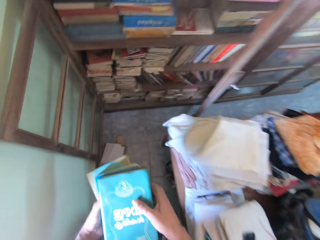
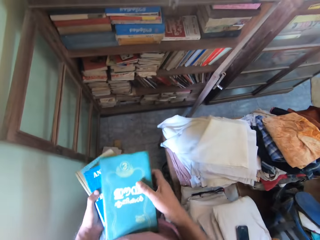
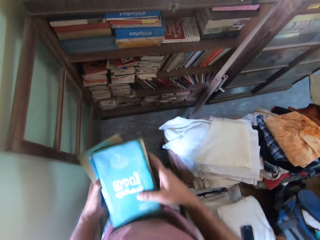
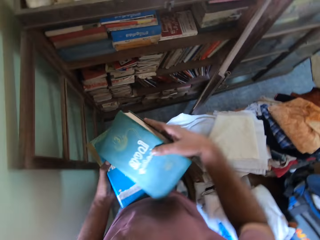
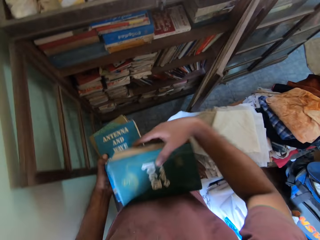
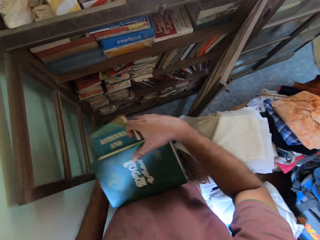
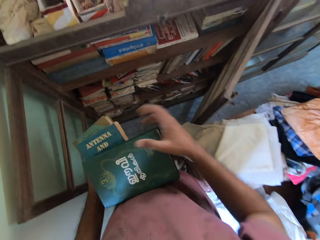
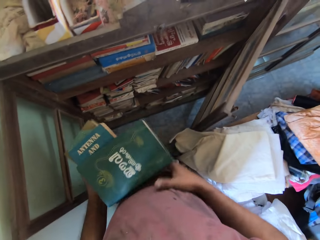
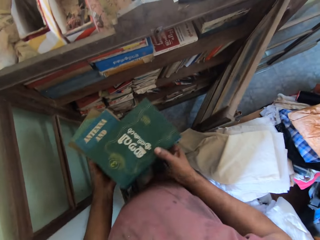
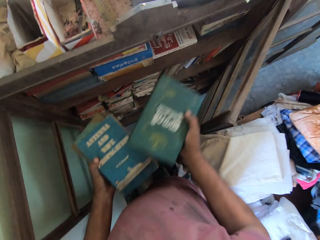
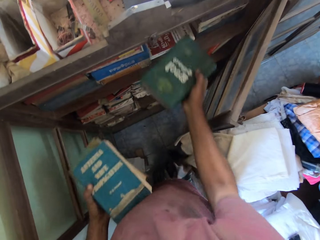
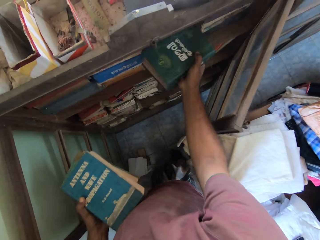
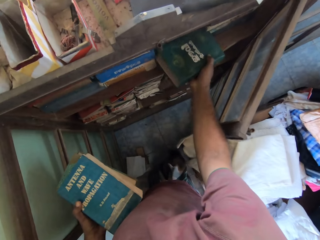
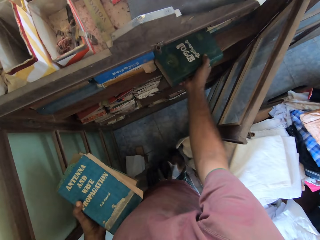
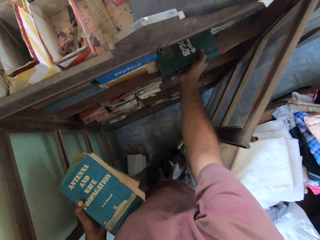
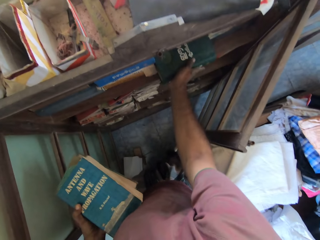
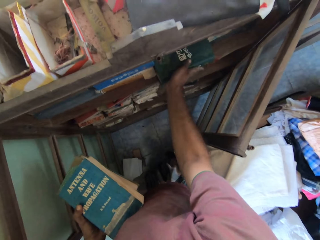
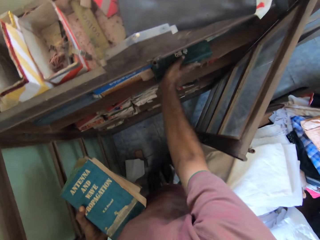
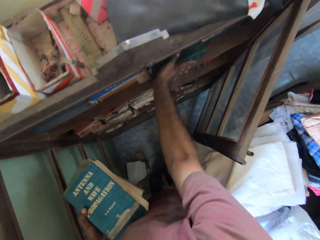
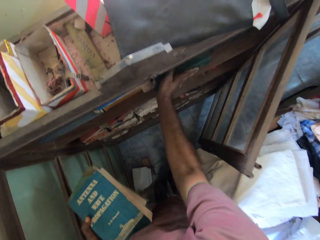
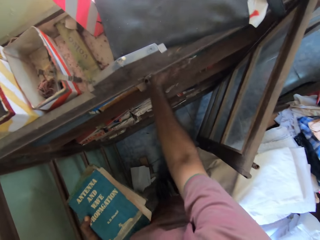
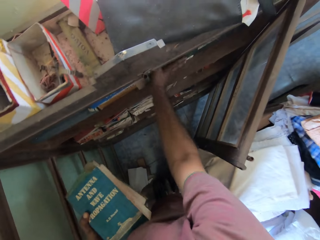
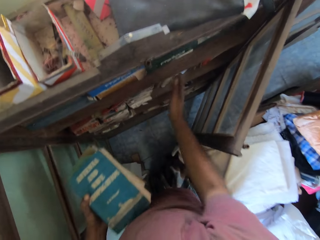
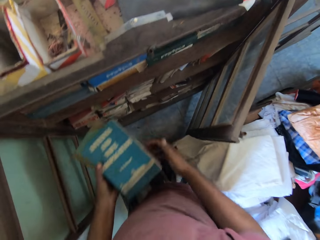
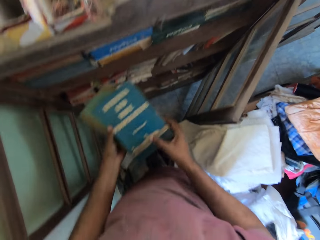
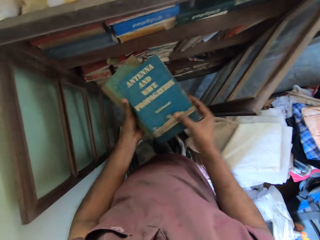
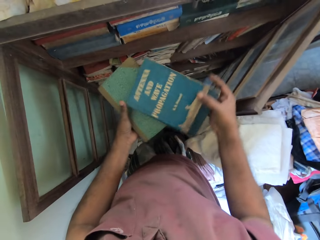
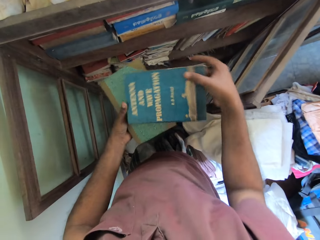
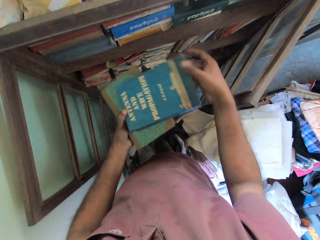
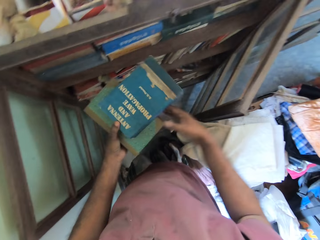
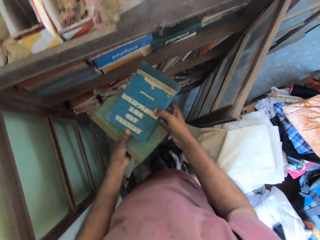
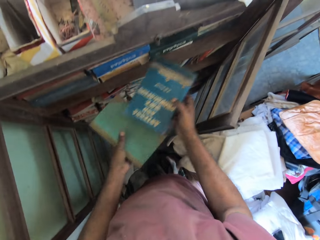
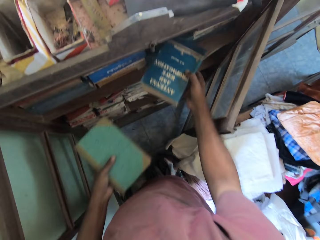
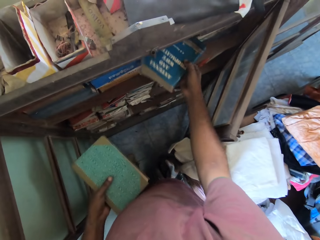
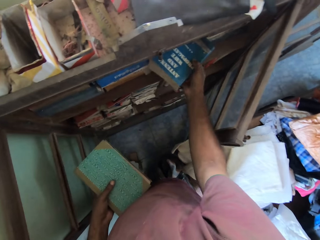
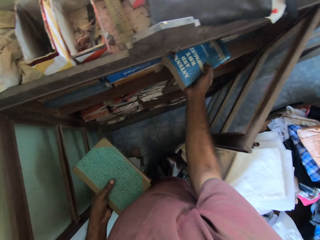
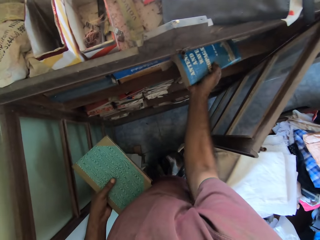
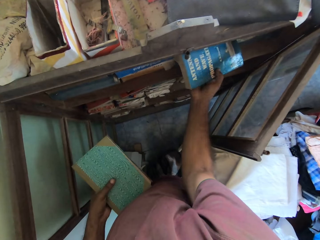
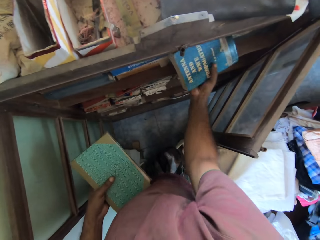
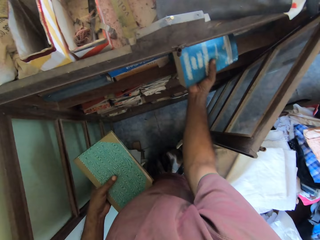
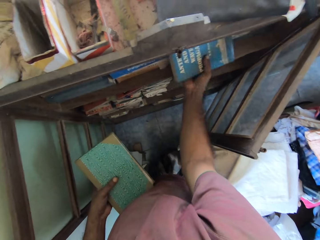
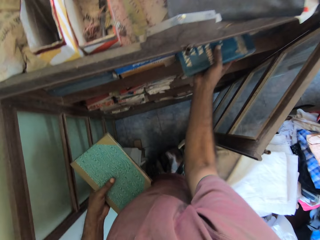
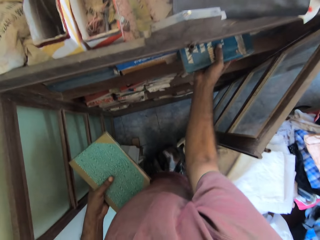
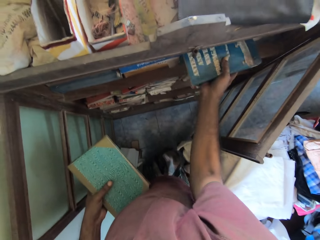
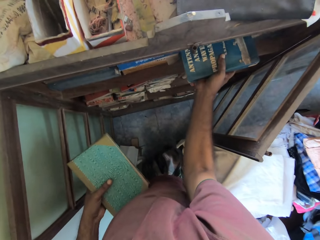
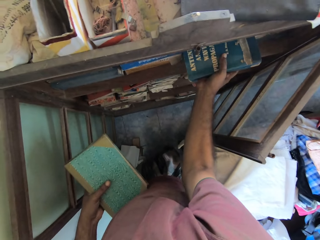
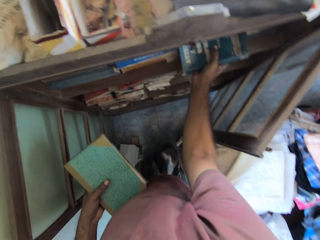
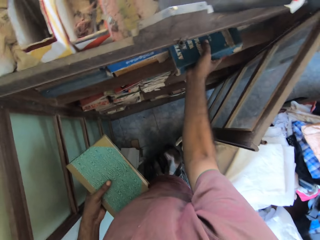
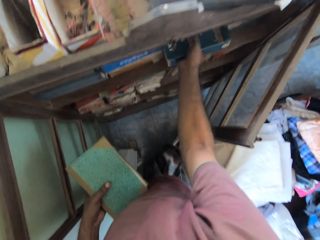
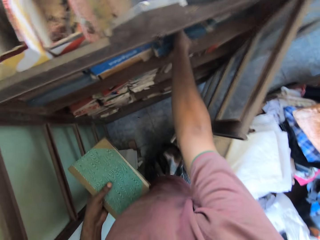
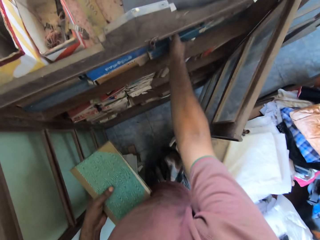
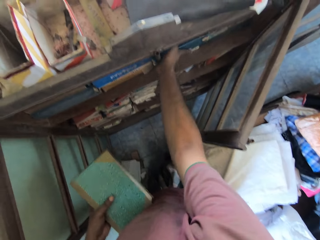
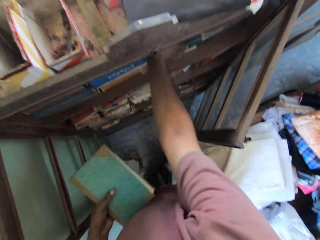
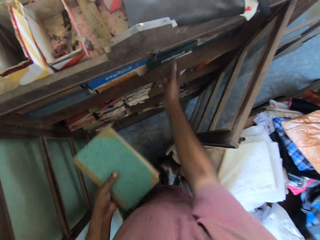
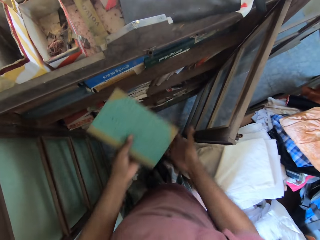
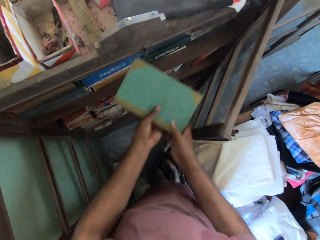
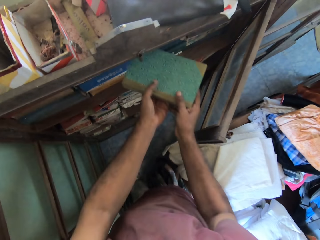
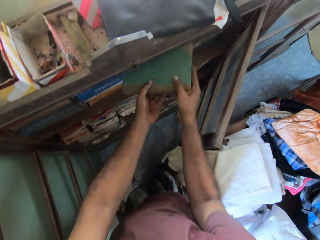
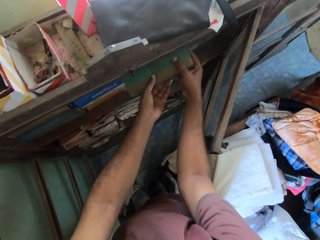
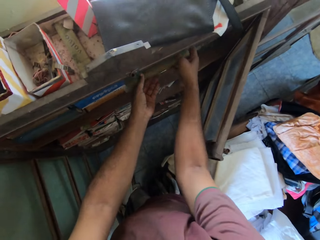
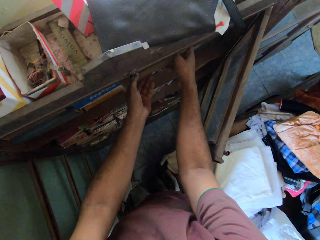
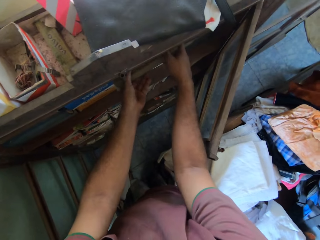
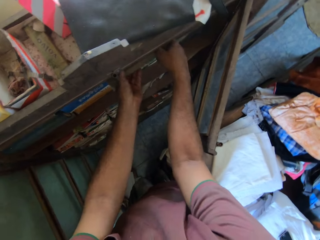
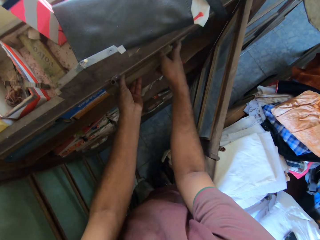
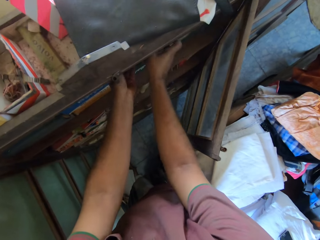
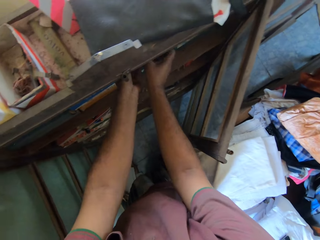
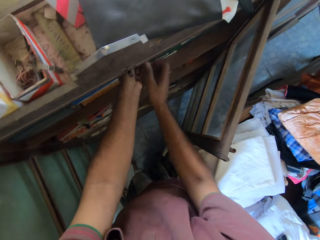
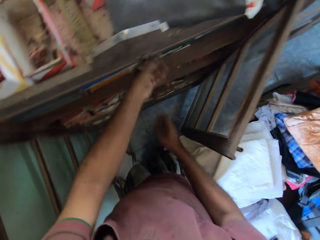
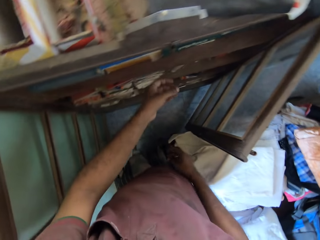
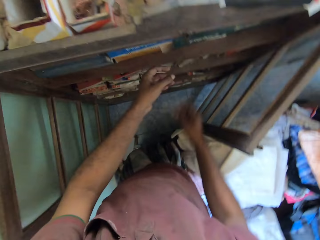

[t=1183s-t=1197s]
The camera wearer adjusts a book in his left hand with his right hand. He grabs the book with the right hand. He places the book in the shelf with his right hand. He adjusts a book in his left hand with his right hand. He grabs the book with the right hand. He places the book in the shelf with his right hand. He places a book in the shelf with his hands. He holds the book with both hands.

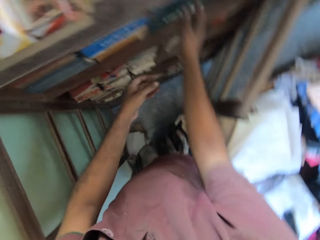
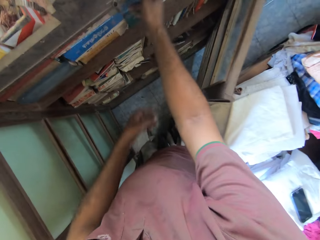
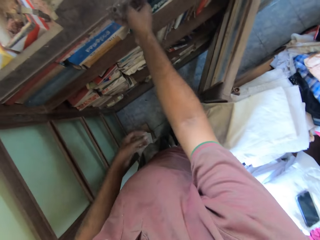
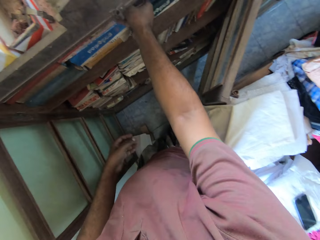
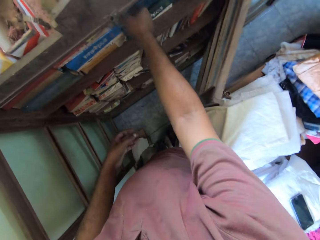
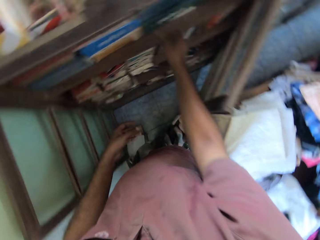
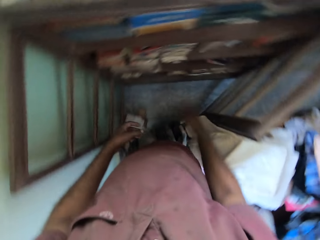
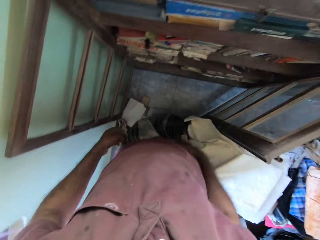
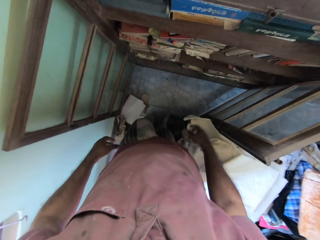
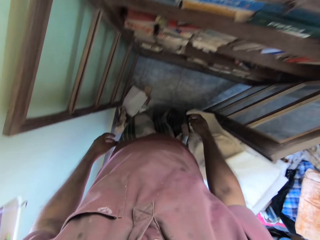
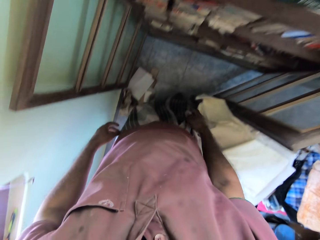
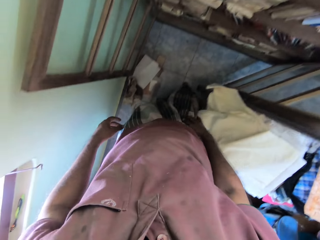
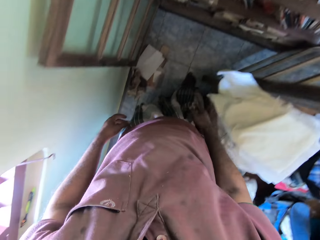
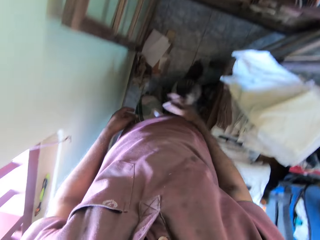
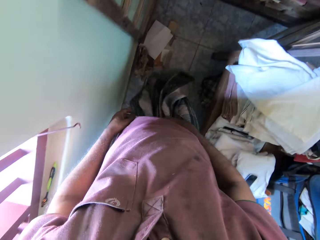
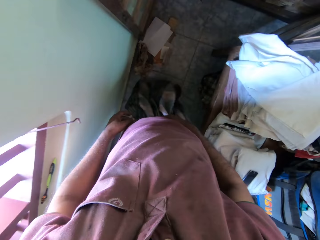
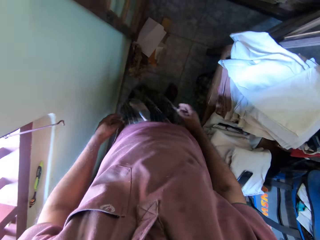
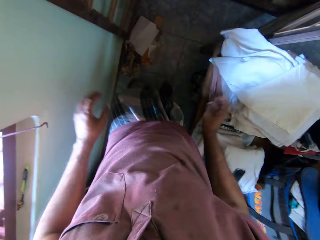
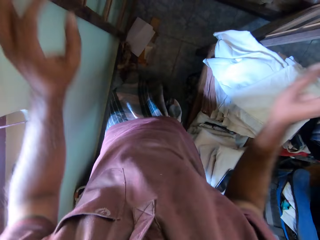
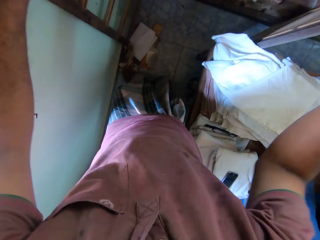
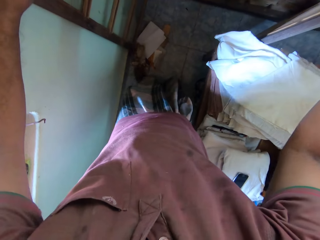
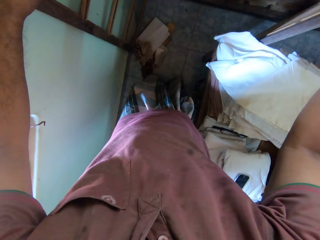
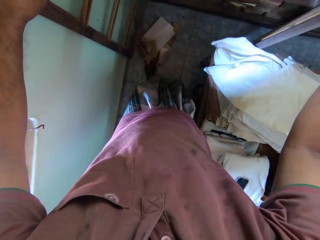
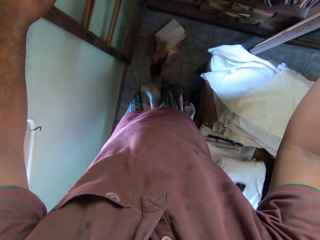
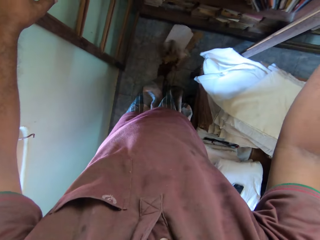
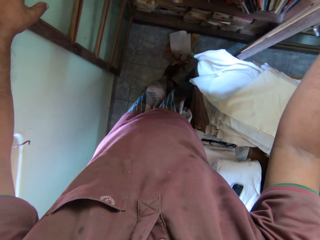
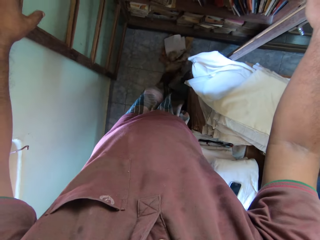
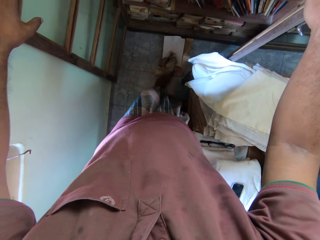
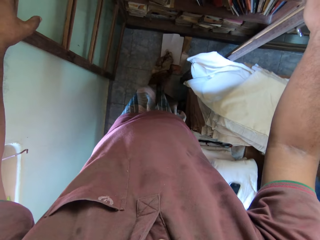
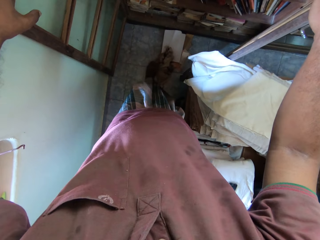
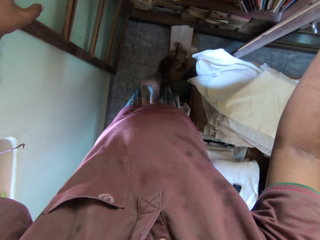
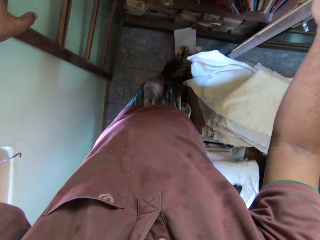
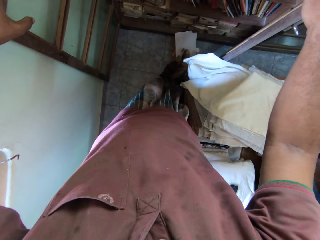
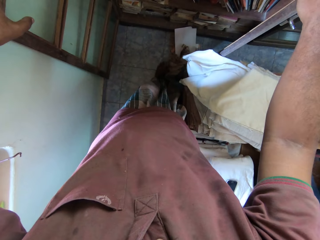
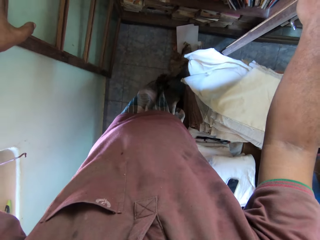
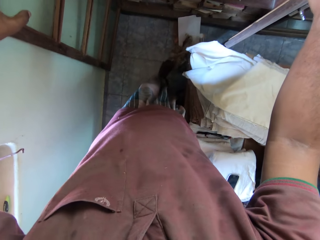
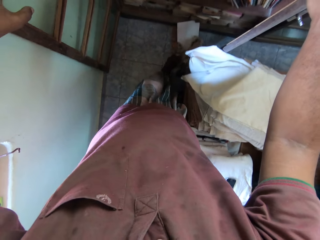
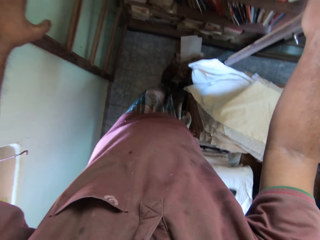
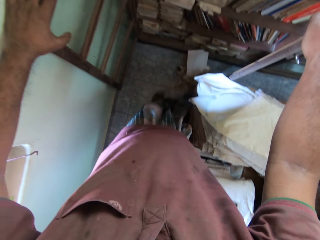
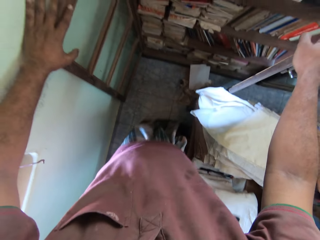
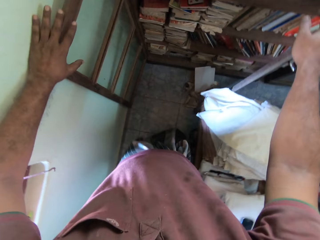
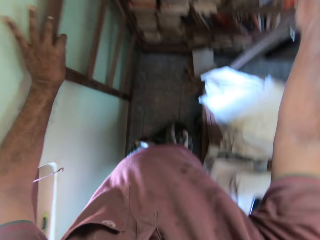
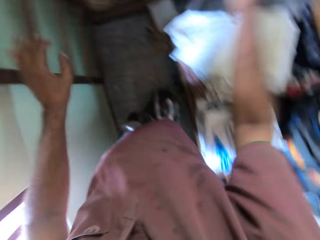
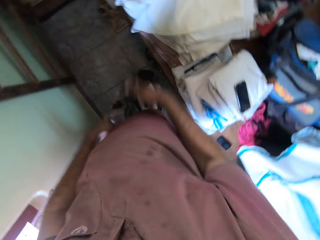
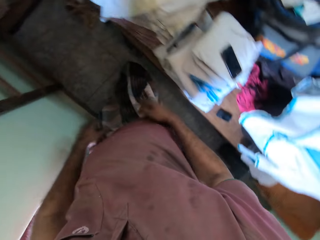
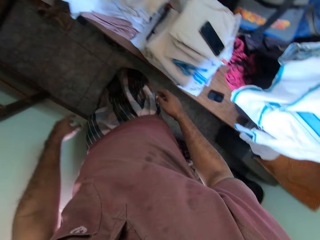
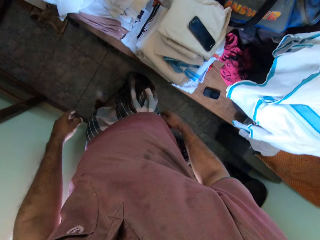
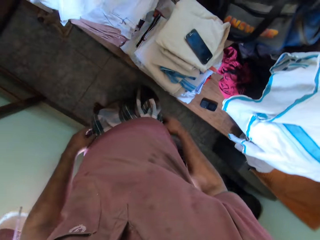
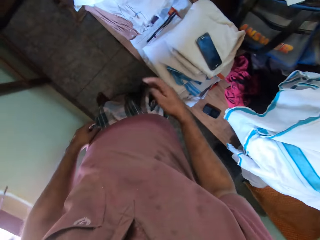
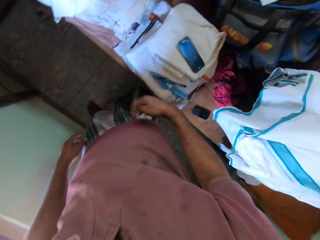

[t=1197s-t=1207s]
The camera wearer moves in the room. He moves papers on the floor with his left leg. He places his hands on the door of the shelf. He holds the shelf door. He moves in the room.
